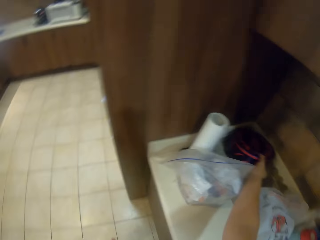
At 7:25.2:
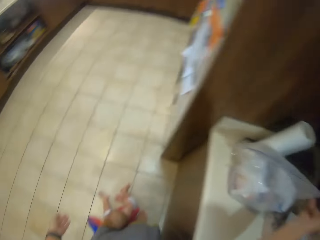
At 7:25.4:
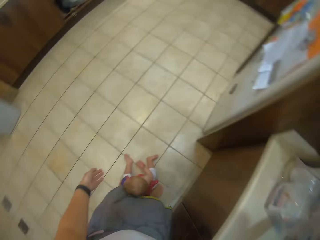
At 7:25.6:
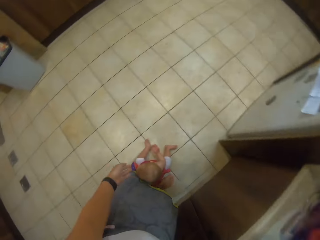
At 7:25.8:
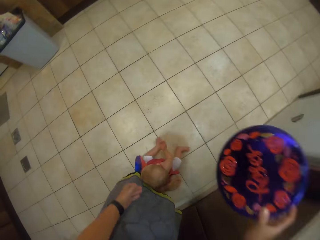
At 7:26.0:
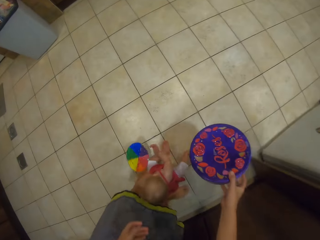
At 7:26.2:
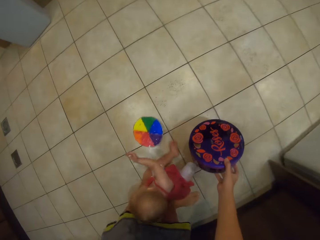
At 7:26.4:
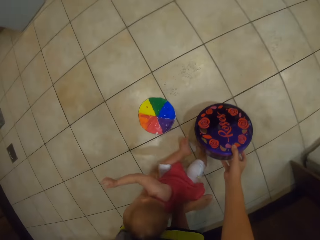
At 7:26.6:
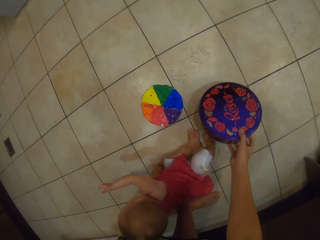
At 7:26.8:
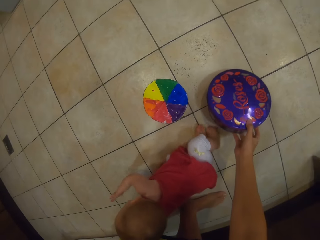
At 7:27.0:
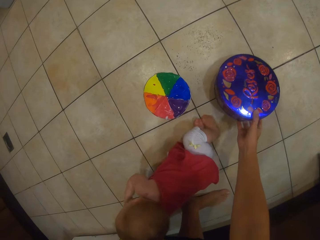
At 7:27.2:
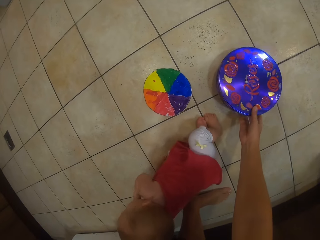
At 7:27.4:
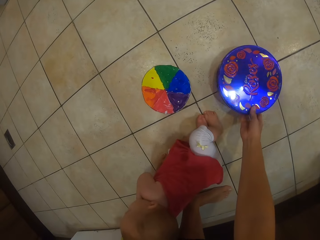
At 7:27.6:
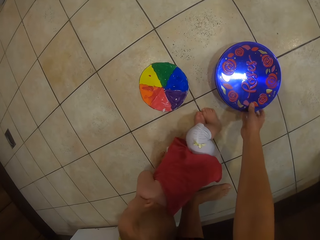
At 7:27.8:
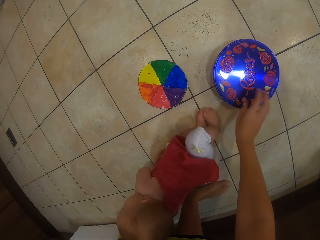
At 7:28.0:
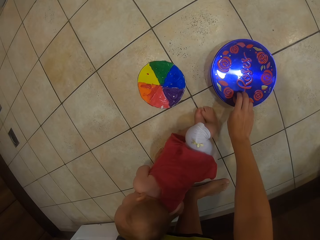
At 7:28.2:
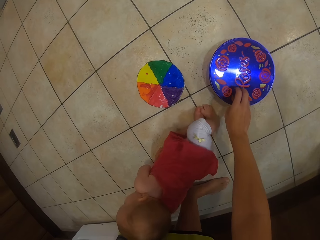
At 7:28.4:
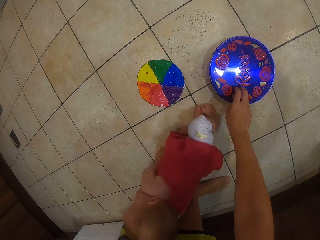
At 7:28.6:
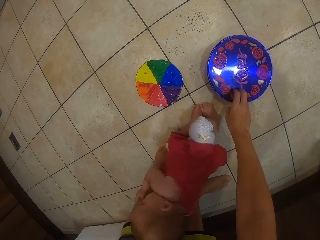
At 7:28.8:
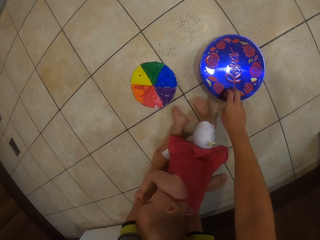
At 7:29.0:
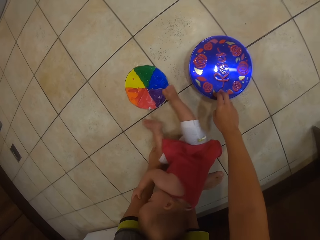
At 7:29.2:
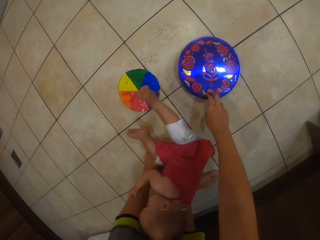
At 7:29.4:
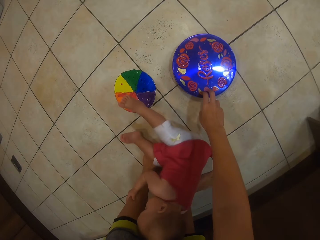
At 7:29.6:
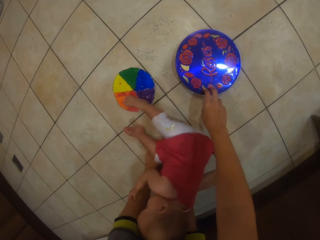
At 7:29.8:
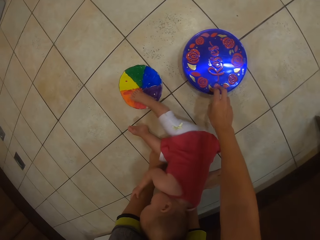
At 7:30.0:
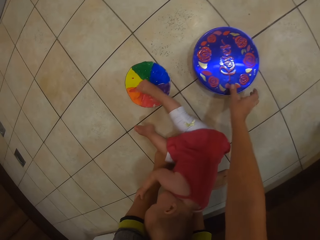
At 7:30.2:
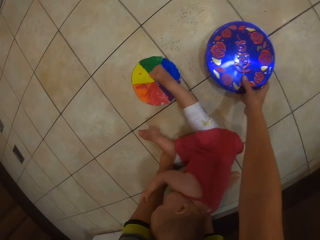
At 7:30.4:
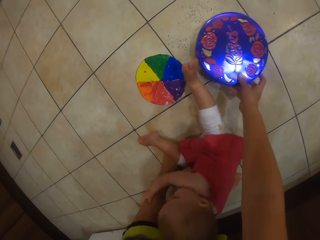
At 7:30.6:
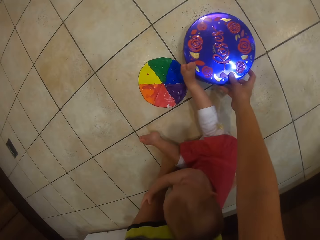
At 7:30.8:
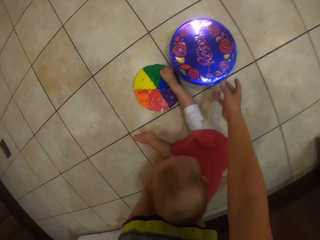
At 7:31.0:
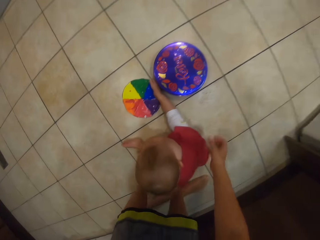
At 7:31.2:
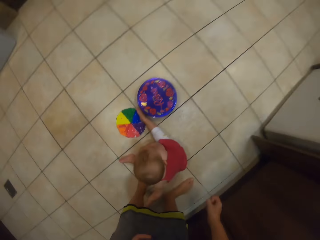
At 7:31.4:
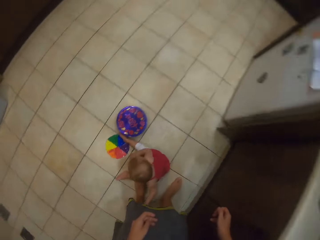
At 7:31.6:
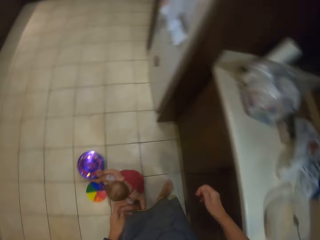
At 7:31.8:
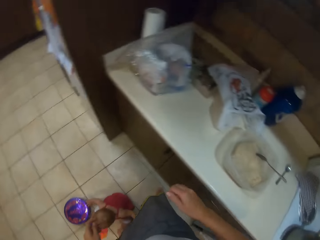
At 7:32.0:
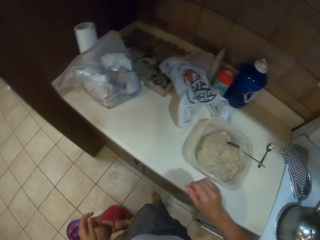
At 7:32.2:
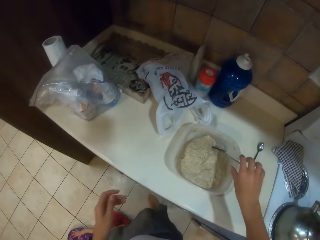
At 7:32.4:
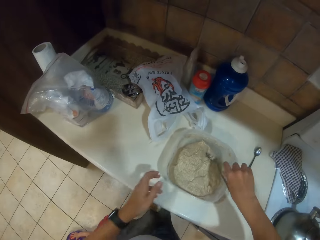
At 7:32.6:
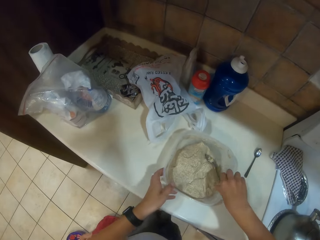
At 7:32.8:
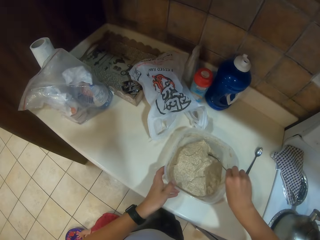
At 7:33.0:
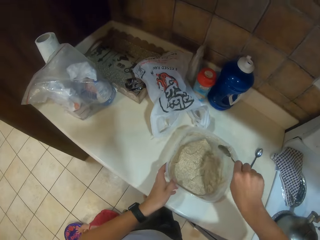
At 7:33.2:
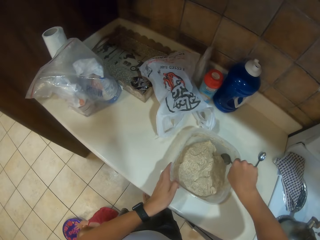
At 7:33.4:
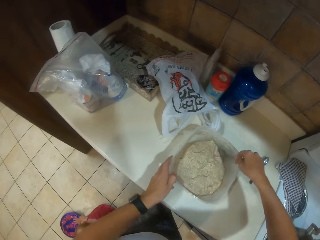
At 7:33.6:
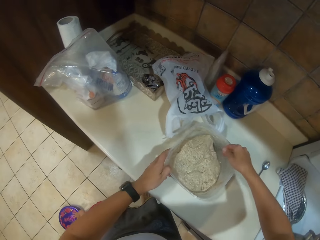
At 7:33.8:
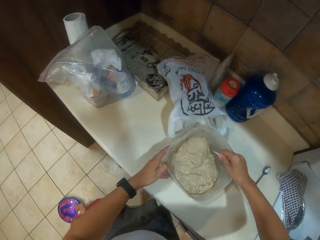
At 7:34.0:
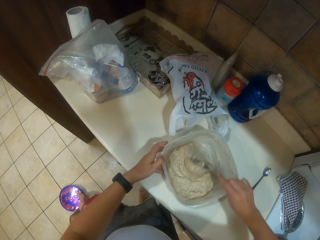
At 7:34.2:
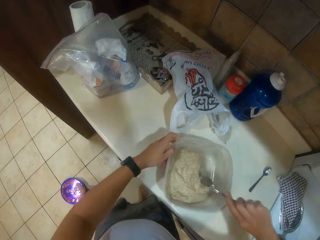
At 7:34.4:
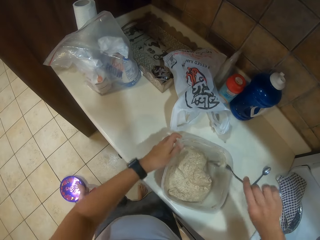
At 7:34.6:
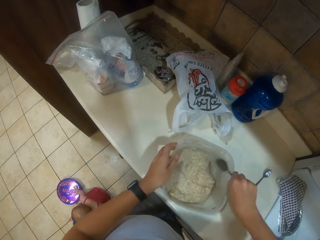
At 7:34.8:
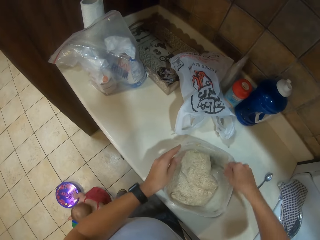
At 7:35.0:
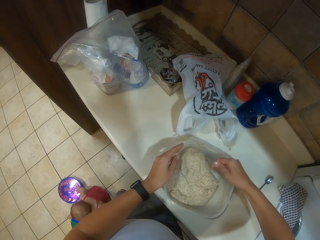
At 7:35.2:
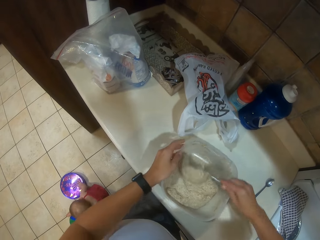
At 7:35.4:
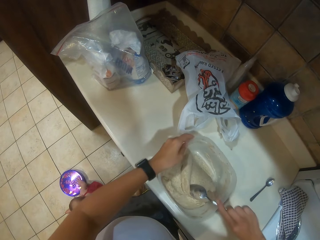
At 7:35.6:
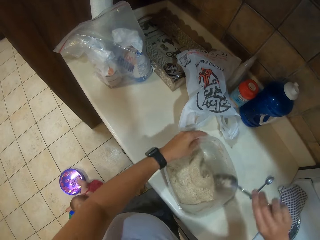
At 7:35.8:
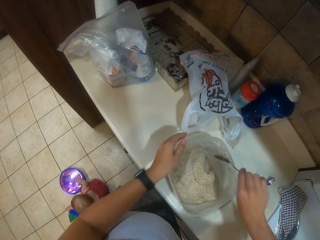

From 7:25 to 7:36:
The camera wearer picks up the container. They put down the container. They tap the container. They move the container. They hold the container and hold the spoon. They mix the dough.

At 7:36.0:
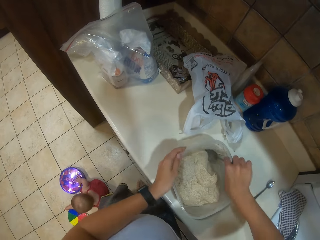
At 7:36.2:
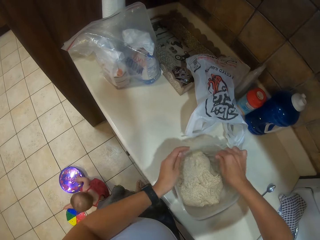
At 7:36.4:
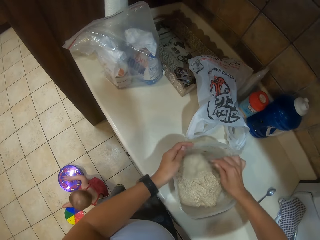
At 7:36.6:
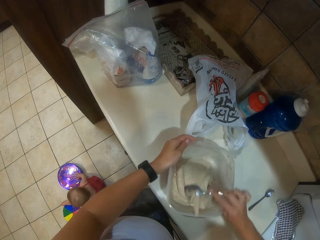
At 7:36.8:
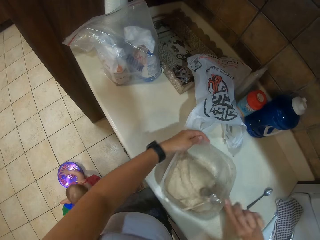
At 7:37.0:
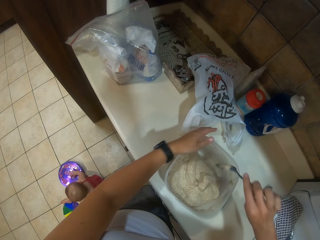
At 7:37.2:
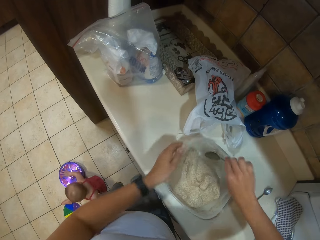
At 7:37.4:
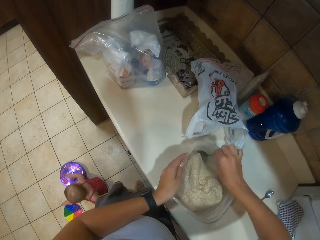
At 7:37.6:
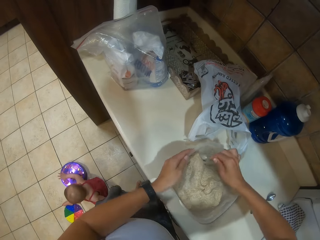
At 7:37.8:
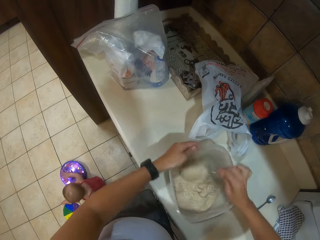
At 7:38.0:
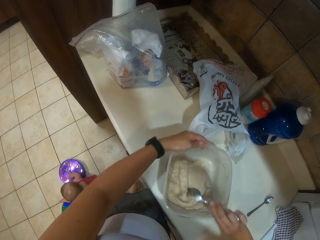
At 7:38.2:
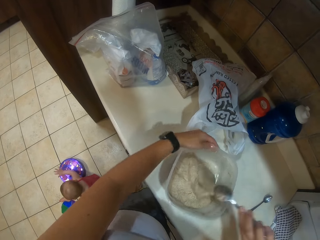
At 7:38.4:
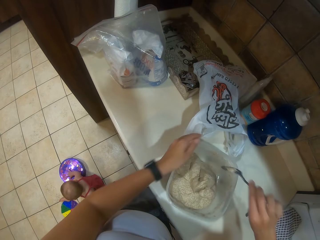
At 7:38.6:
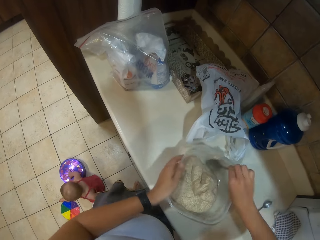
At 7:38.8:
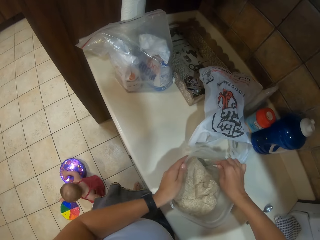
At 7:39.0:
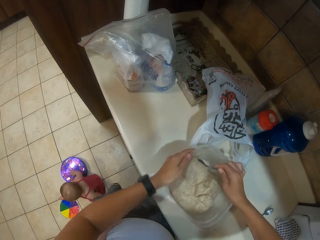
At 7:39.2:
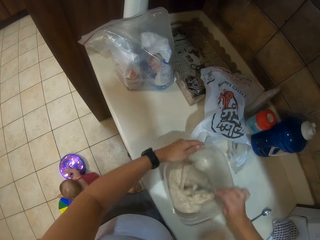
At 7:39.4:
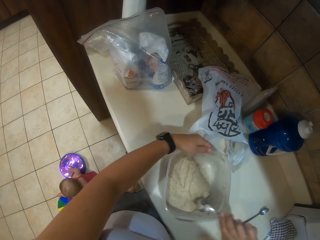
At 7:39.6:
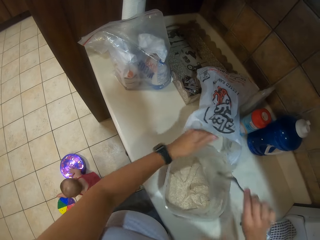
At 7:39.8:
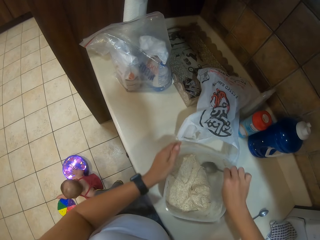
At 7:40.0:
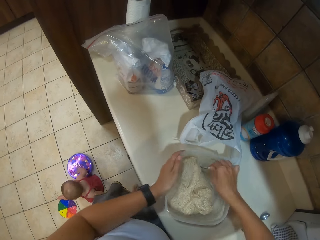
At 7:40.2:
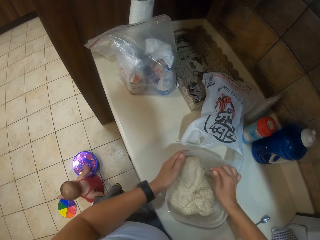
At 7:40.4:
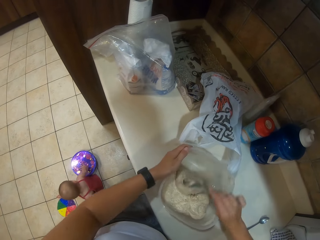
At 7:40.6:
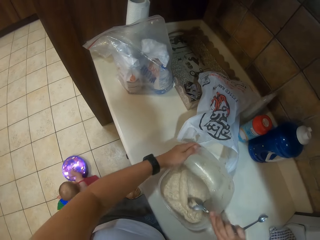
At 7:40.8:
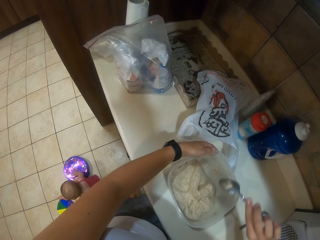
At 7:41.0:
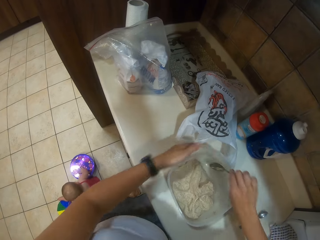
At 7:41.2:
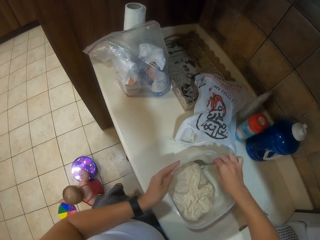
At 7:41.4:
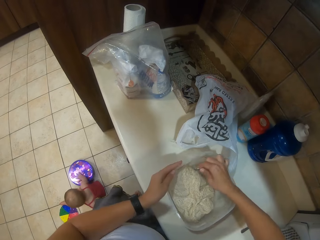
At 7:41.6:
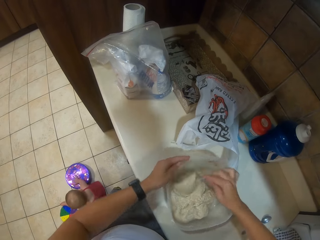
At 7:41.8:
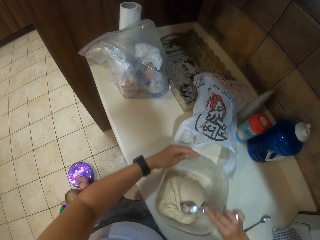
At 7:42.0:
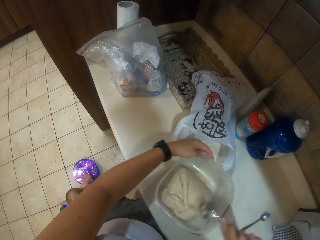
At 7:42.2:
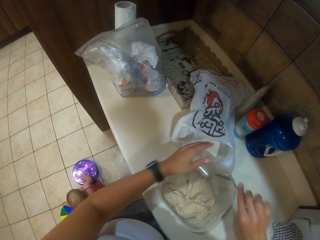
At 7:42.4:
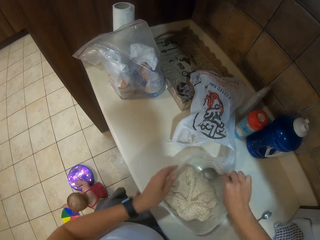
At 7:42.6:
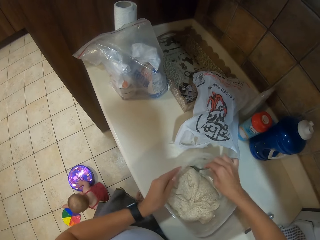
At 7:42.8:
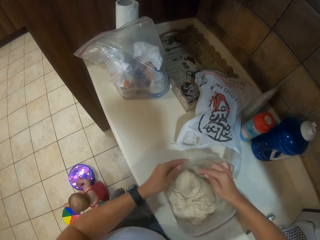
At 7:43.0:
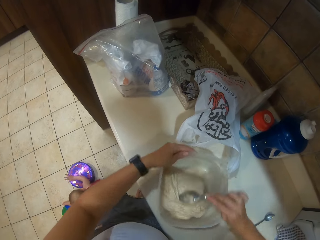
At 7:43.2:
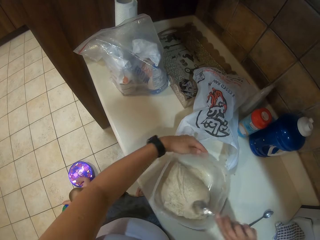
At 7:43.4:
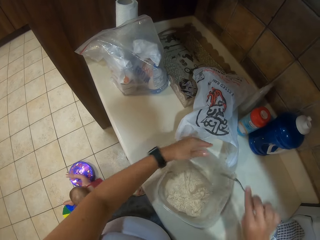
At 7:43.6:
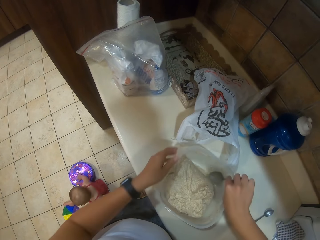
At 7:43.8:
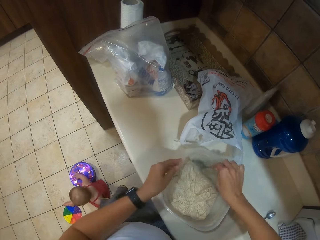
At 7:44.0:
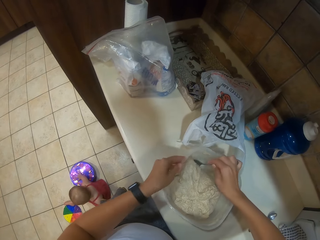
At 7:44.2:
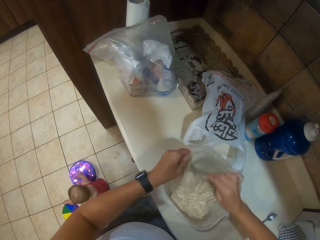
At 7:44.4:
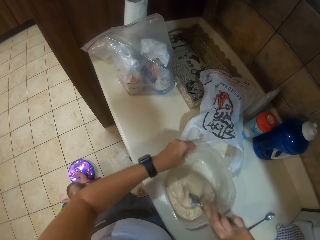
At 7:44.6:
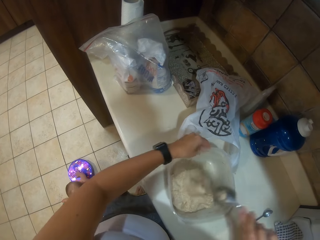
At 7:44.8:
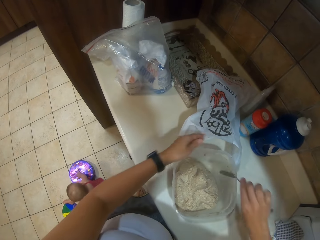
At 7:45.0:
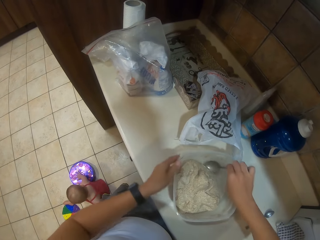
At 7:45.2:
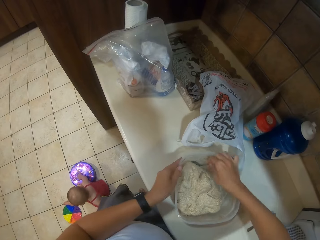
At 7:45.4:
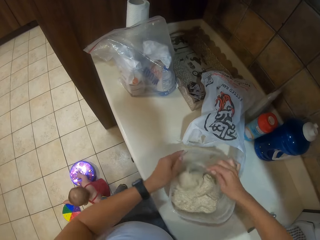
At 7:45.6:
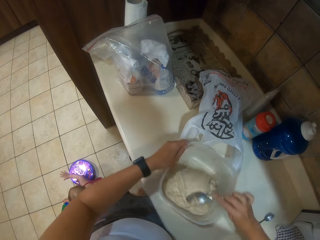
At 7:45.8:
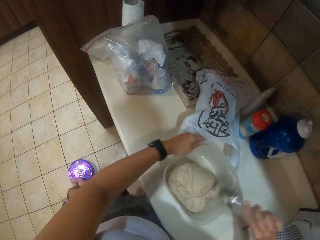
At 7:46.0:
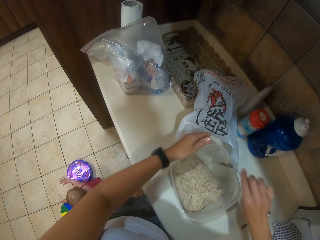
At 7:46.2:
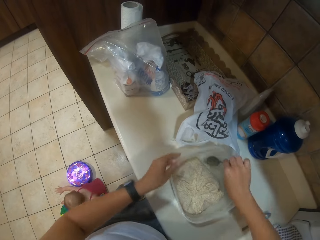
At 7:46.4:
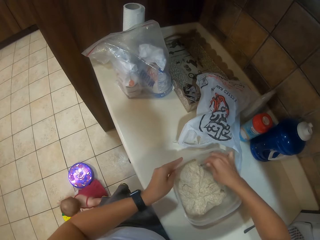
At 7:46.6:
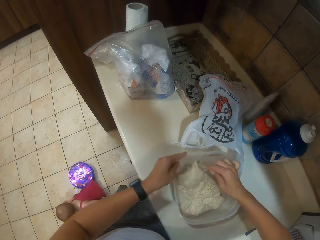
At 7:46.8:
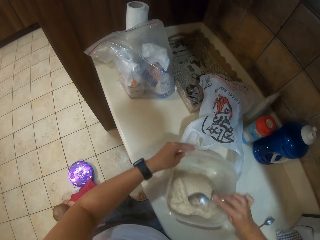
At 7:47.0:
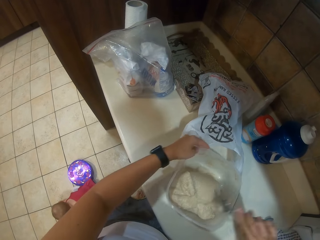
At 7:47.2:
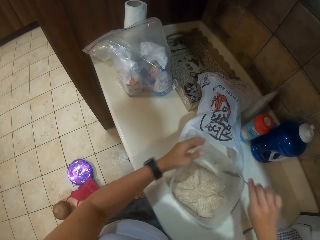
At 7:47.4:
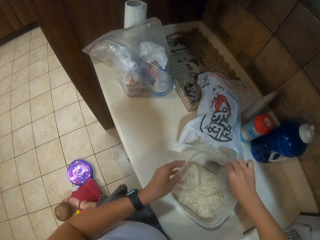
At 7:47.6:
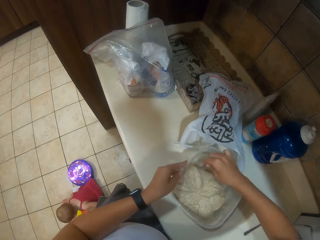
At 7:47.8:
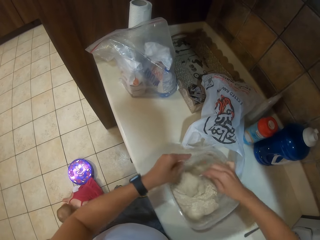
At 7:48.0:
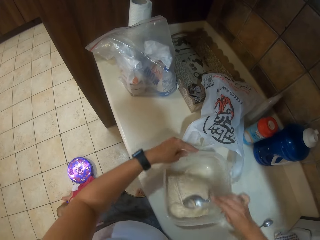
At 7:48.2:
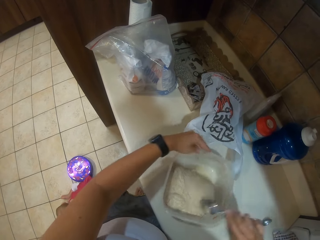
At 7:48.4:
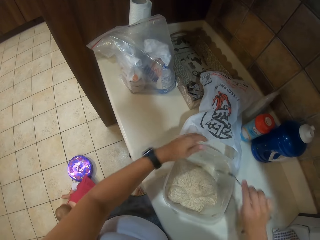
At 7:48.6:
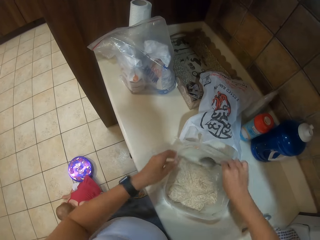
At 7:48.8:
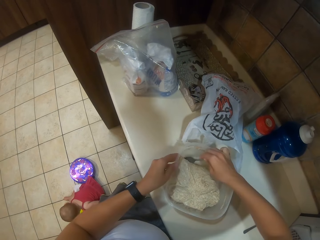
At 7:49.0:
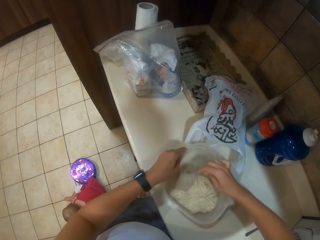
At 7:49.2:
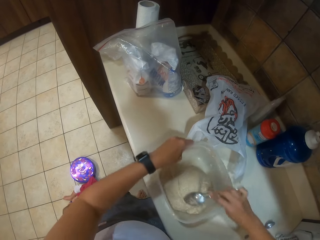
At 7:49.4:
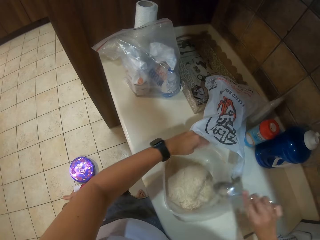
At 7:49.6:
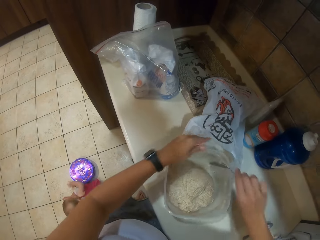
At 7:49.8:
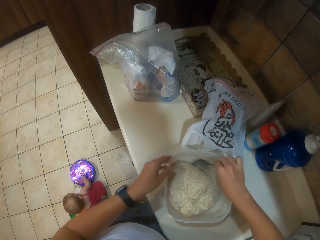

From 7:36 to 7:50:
A child taps the container. The camera wearer stirs food.
